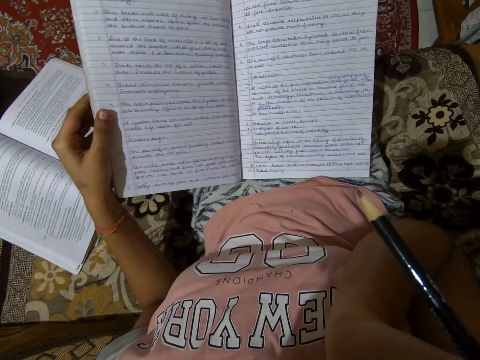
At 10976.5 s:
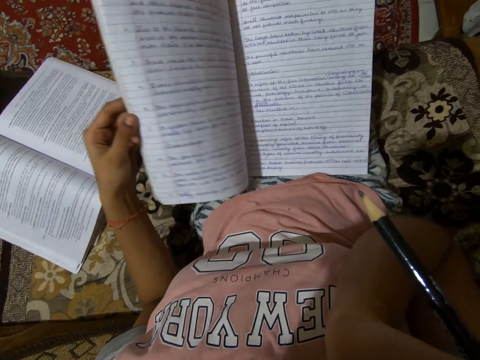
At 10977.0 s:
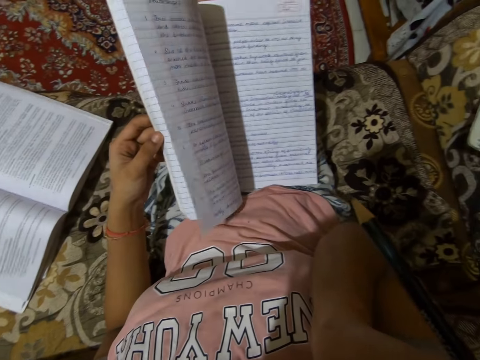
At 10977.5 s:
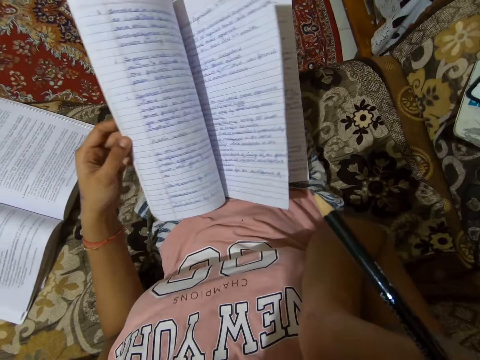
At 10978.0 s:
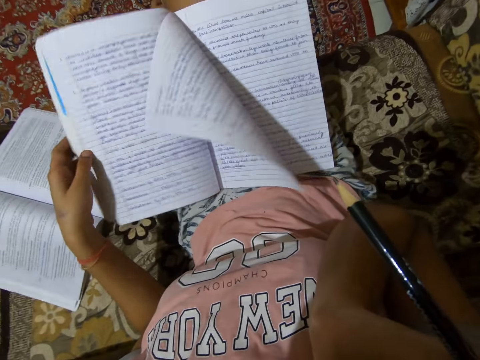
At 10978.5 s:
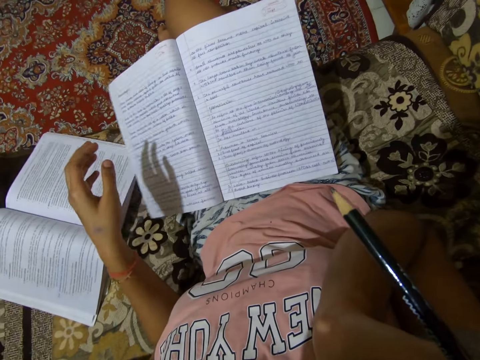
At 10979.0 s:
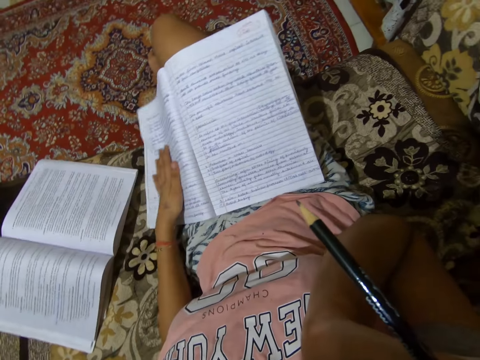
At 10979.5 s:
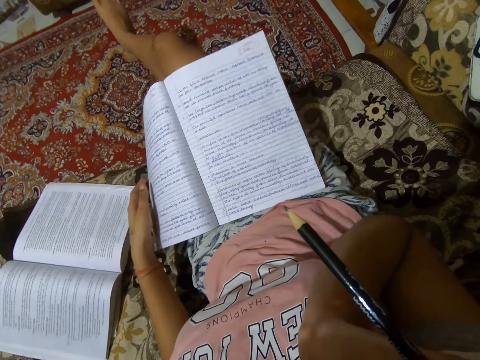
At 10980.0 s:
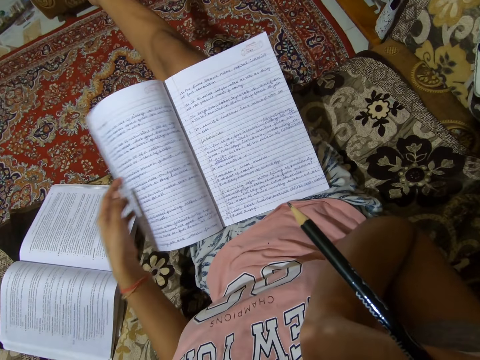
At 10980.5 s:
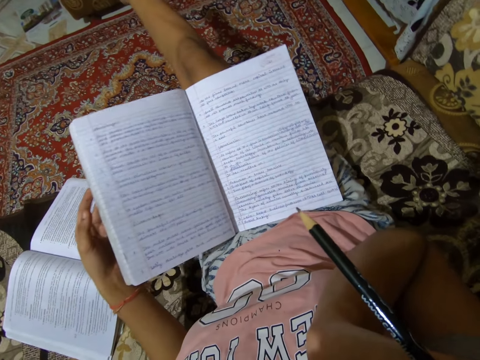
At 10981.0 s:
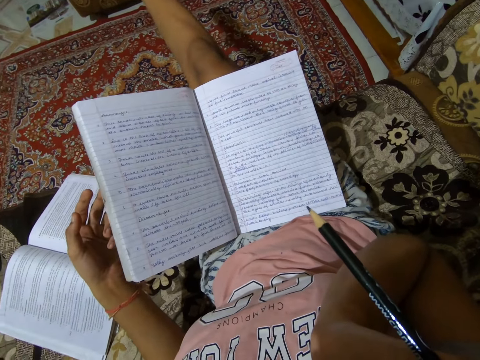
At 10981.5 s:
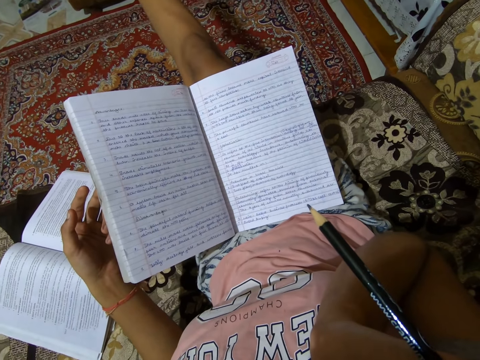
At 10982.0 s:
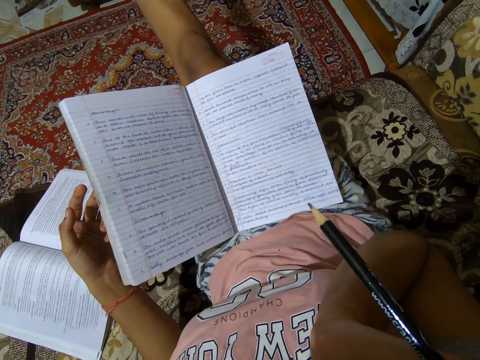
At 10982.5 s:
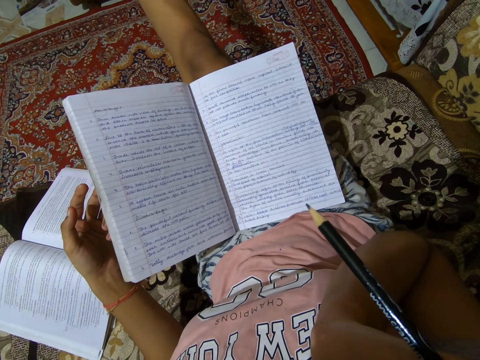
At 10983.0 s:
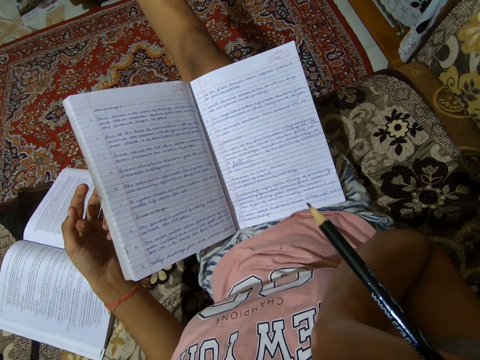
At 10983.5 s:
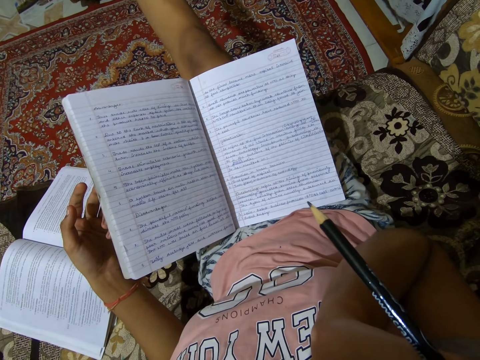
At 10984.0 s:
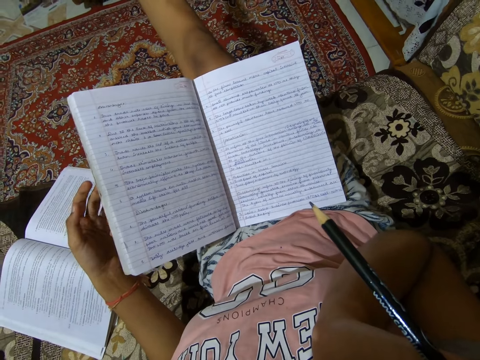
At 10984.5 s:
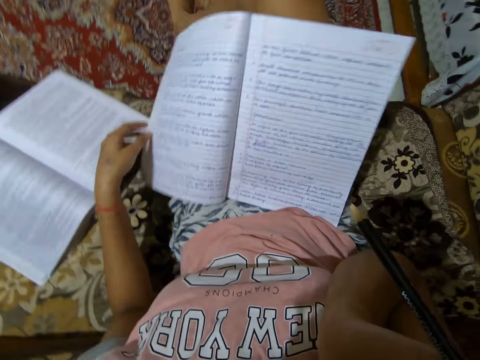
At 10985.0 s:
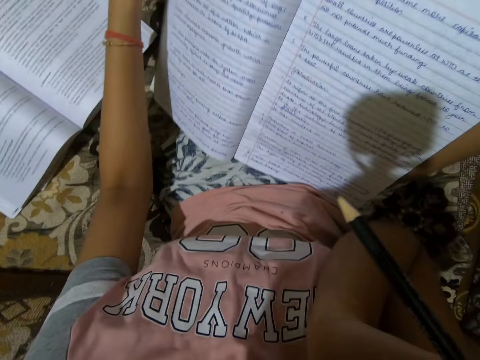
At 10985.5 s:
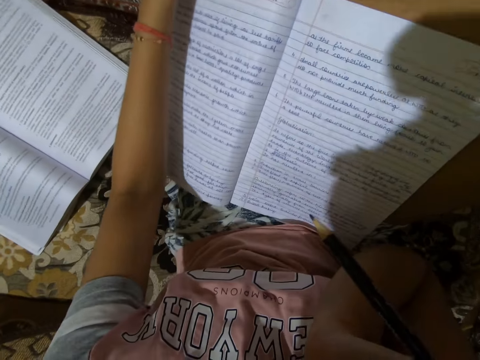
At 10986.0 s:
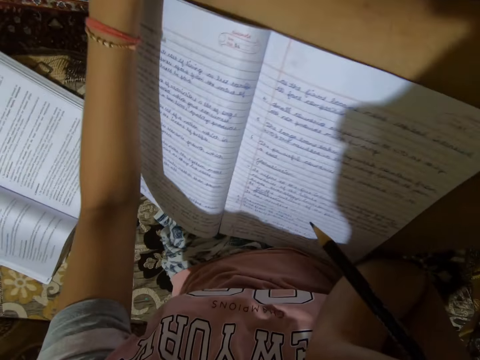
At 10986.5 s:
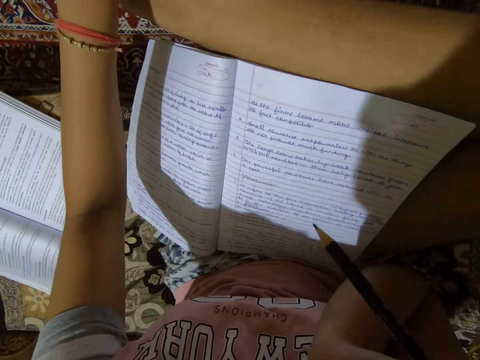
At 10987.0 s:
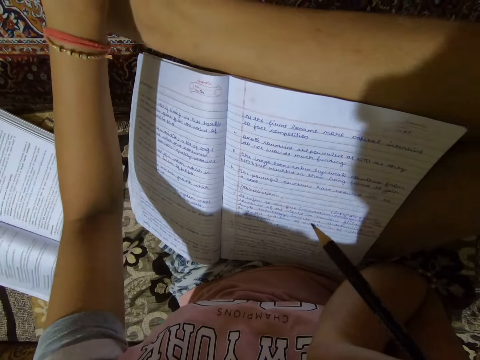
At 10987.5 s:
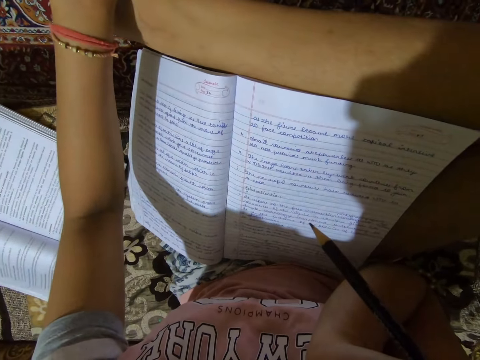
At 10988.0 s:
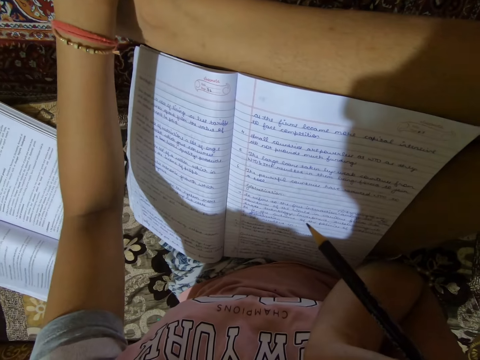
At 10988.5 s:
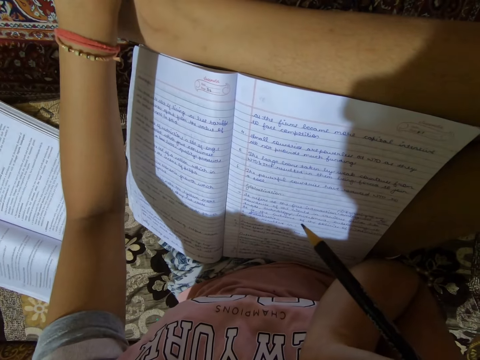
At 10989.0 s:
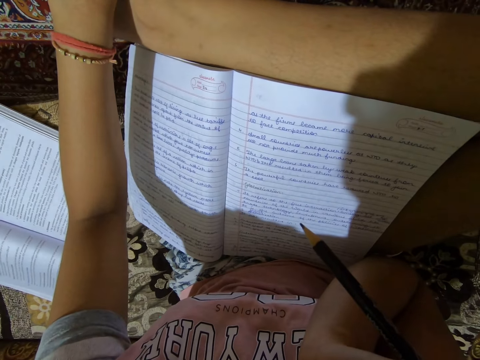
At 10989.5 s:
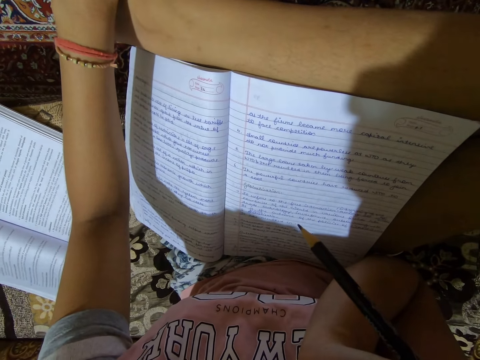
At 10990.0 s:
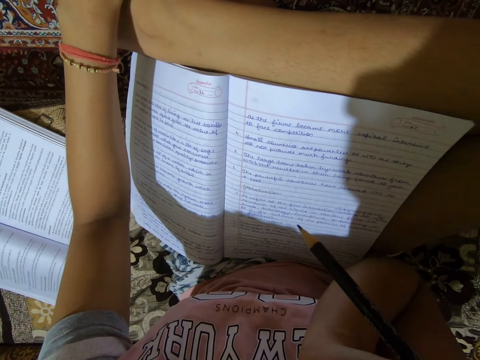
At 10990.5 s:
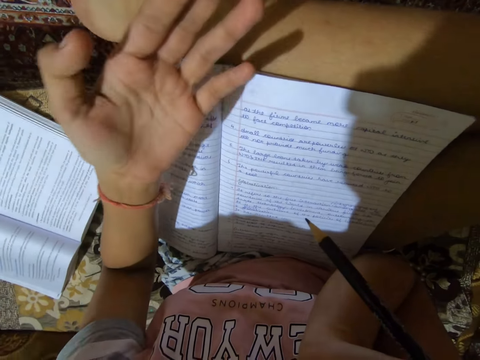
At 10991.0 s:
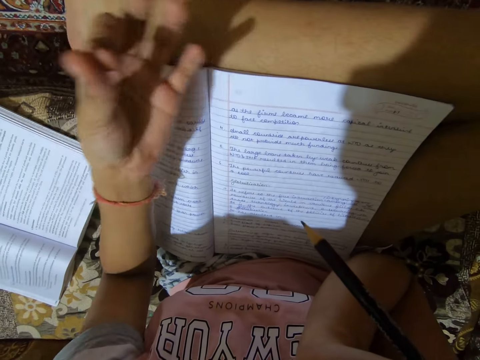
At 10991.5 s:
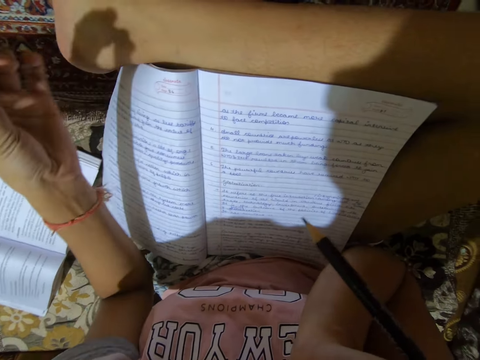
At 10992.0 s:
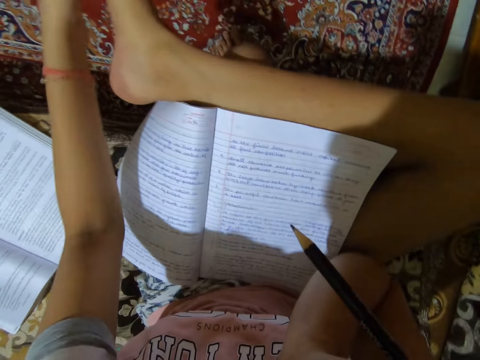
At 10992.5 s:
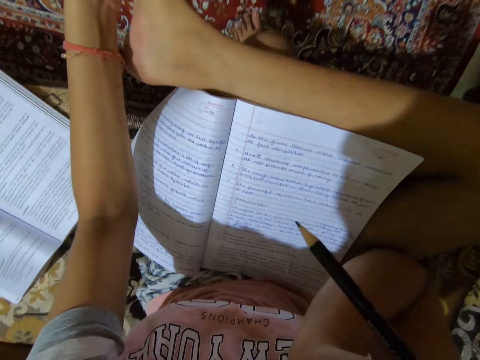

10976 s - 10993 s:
The camera wearer holds the book. She flips the pages on the book. She lifts her leg. She scratches the right leg with the left hand. She scratches her foot.

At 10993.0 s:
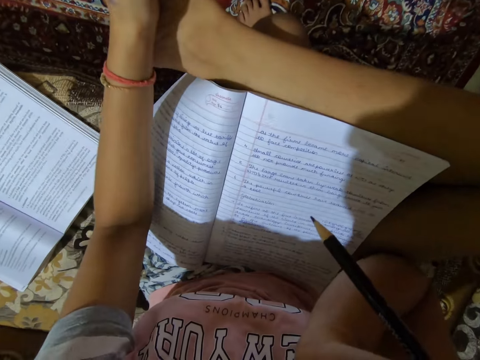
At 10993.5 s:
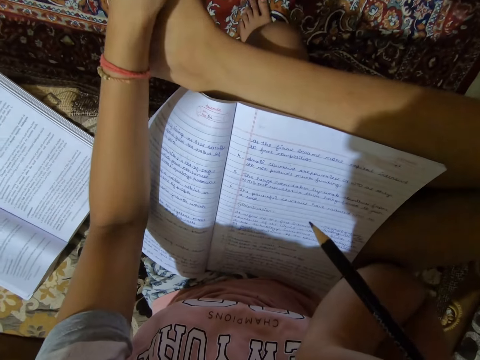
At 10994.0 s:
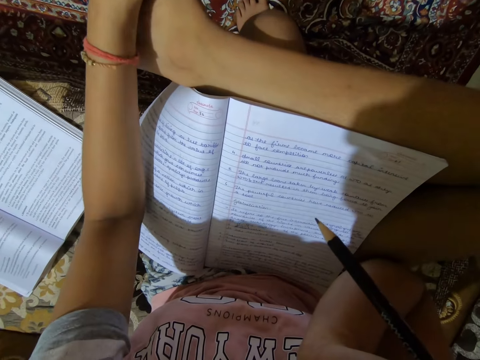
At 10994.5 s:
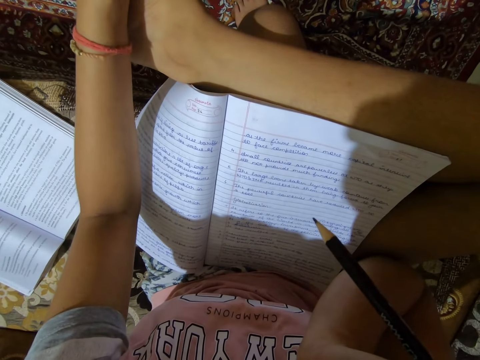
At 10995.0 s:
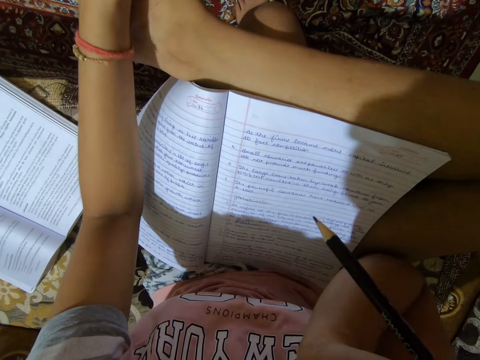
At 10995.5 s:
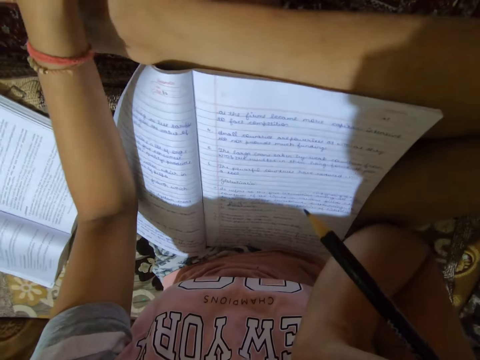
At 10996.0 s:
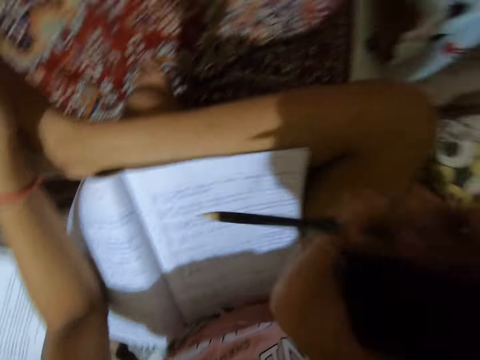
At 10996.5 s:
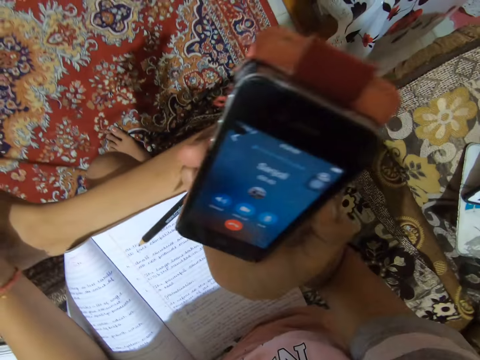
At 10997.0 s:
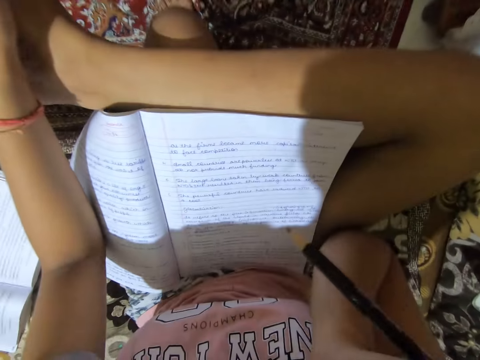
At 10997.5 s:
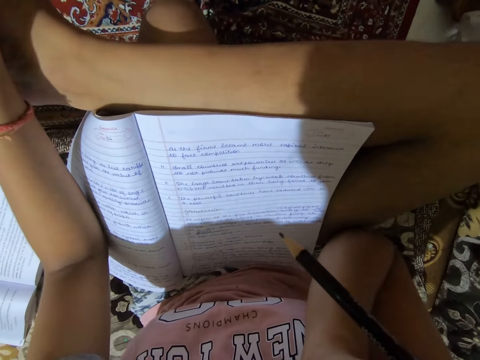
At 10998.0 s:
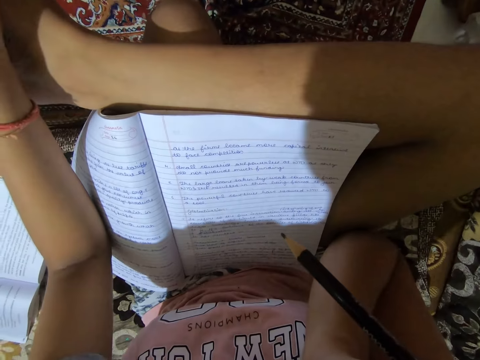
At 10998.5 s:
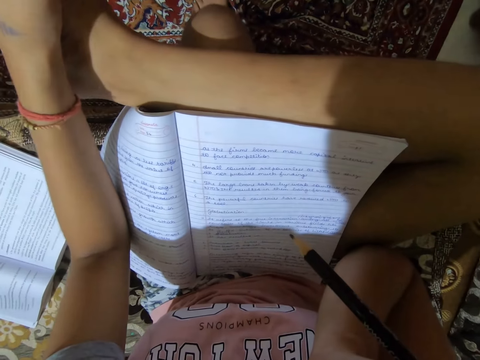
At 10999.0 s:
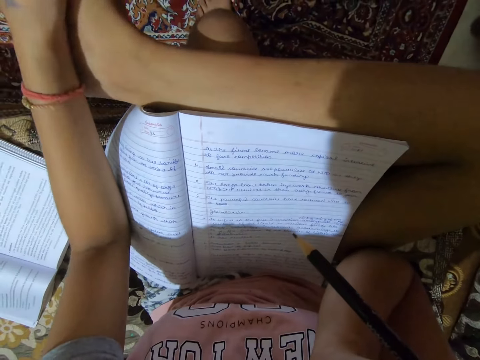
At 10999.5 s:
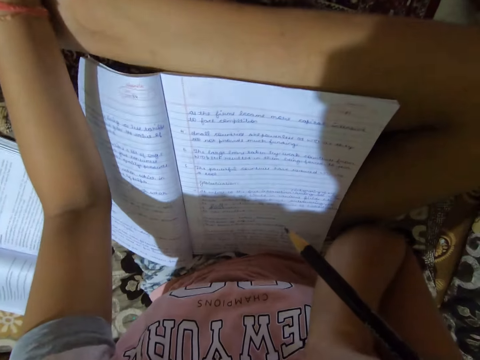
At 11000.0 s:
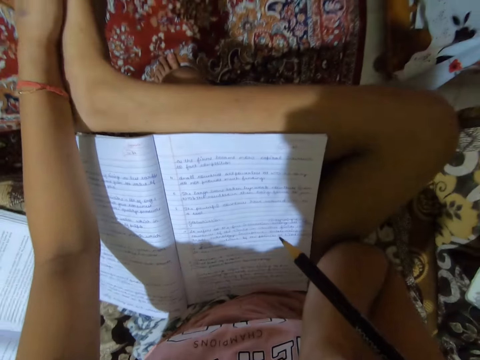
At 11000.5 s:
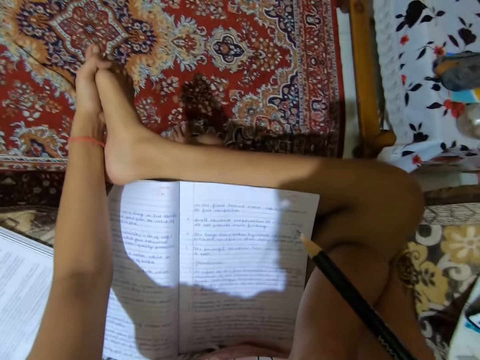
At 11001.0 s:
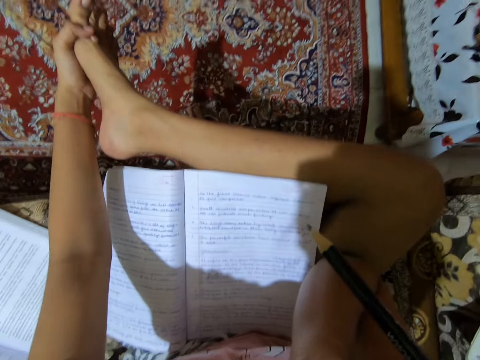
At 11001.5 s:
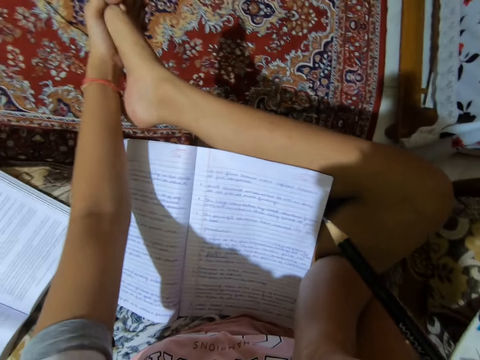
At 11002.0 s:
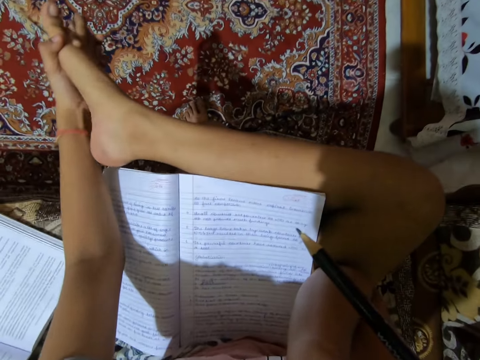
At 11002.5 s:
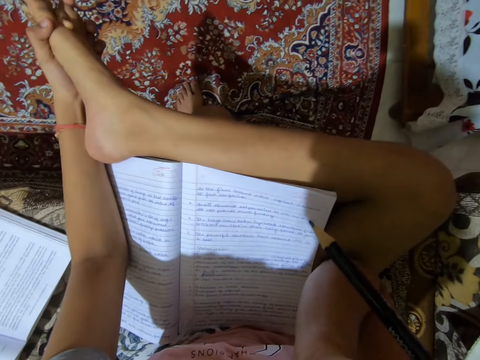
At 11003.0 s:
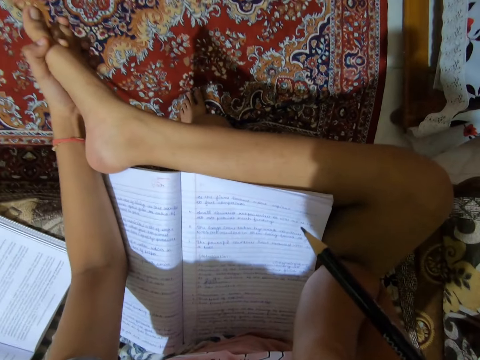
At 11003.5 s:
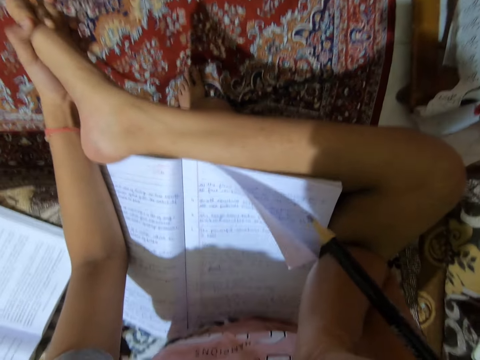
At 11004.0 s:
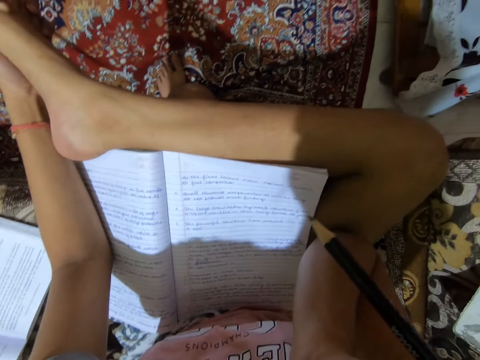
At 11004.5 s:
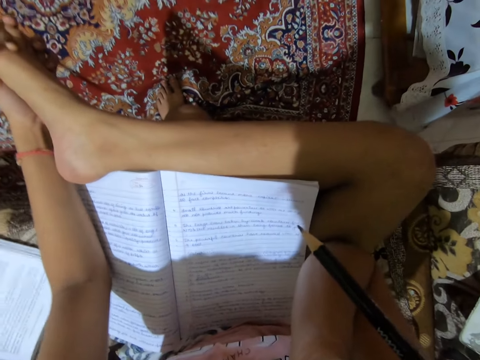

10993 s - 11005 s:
The camera wearer looks at a phone.
